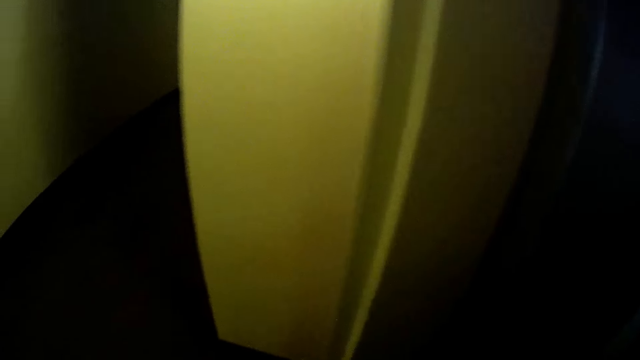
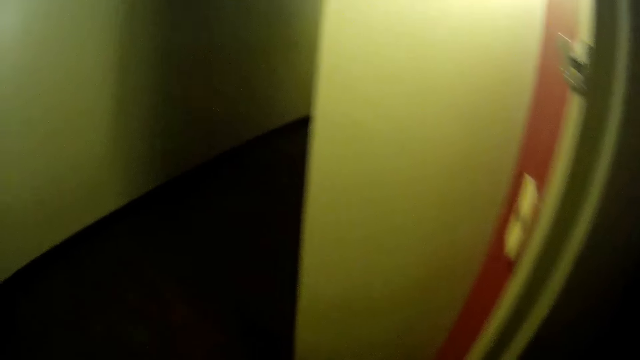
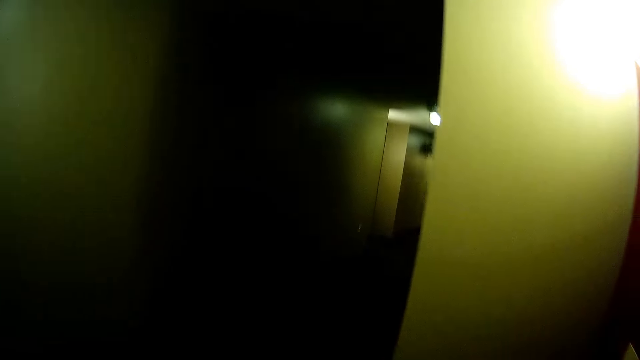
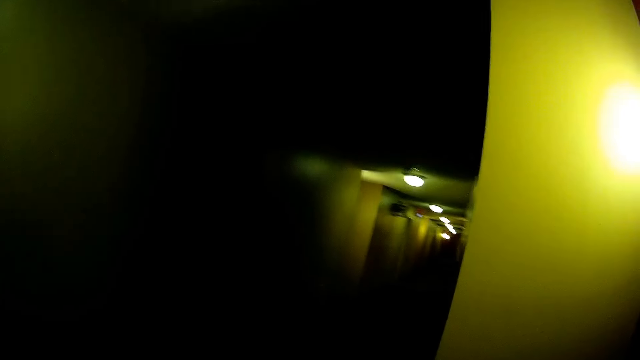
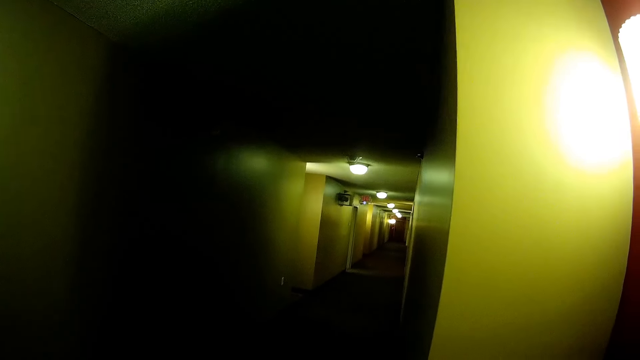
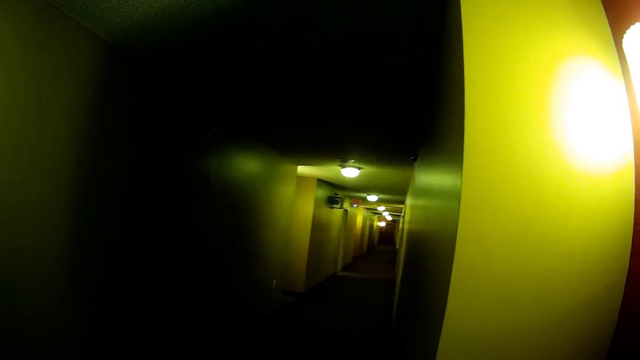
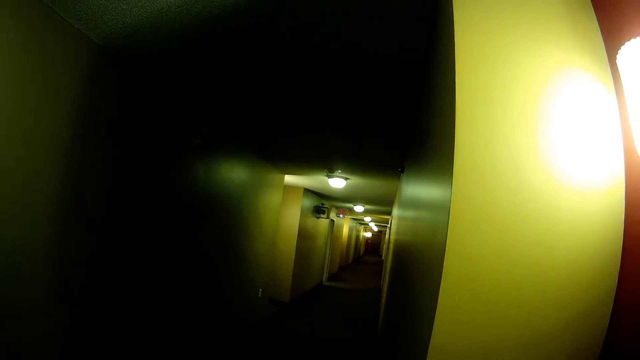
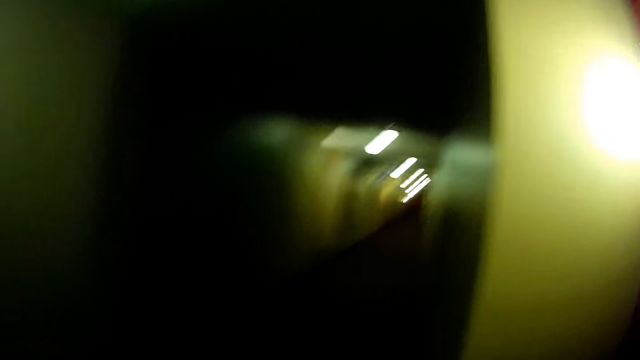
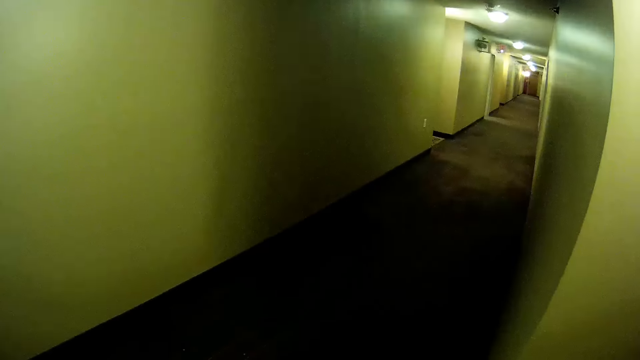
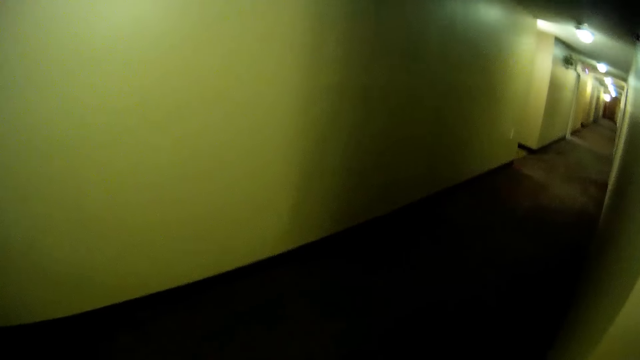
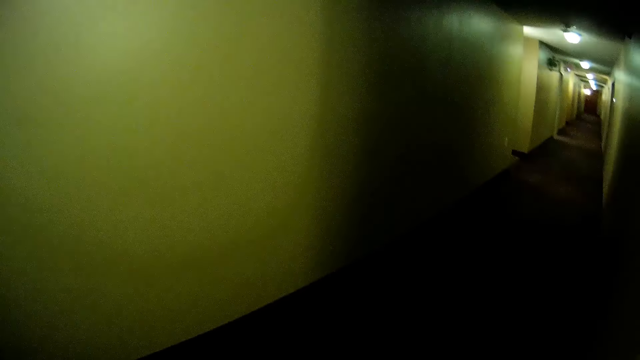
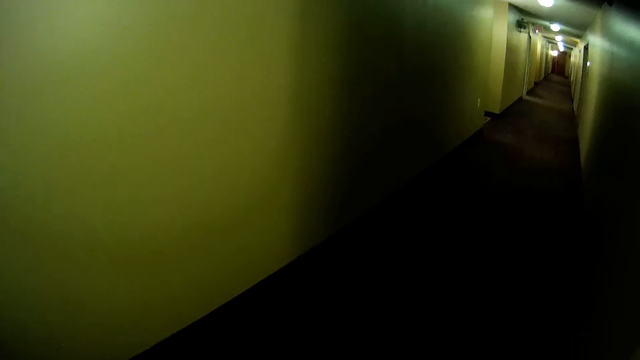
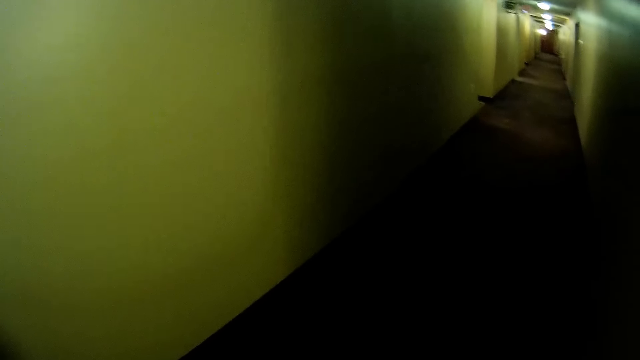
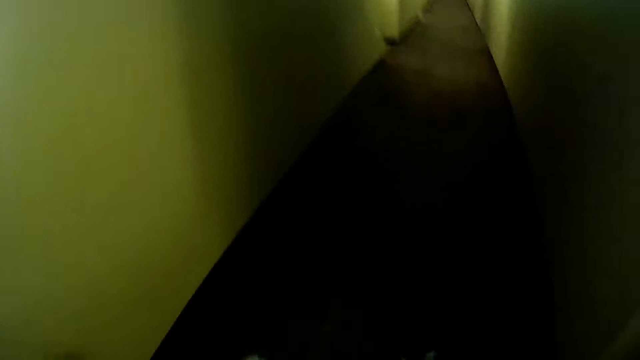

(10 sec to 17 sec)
The camera wearer walks out of the house. They look around.

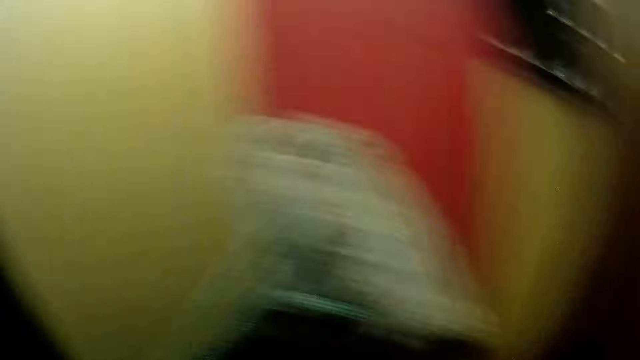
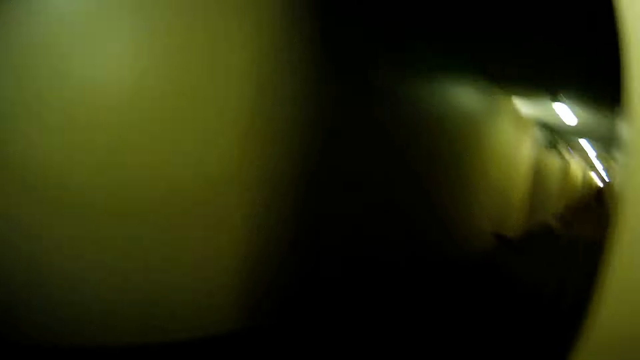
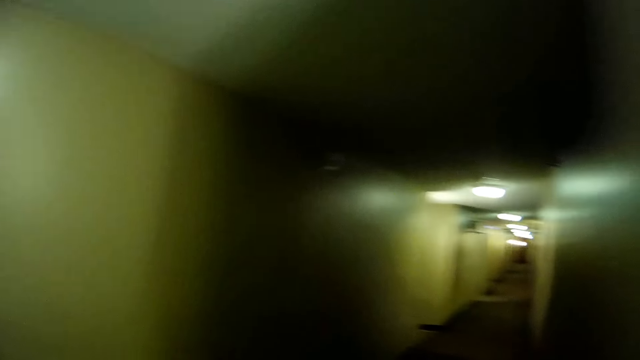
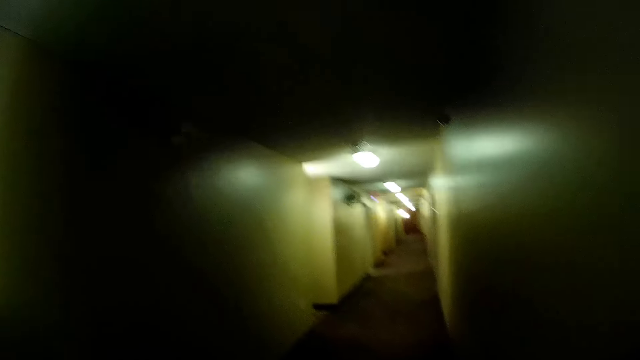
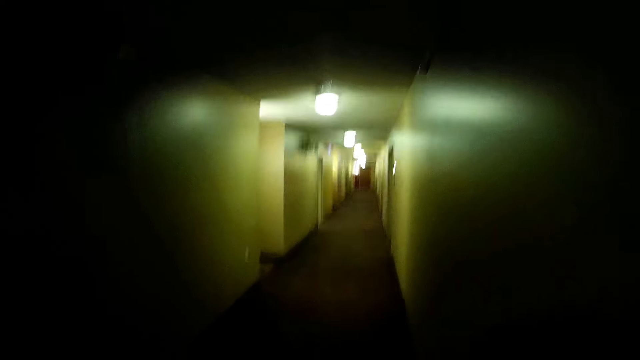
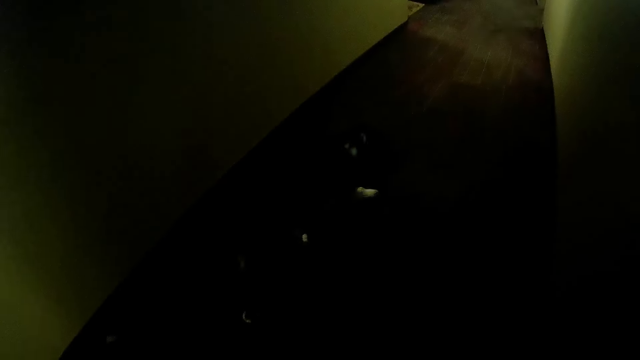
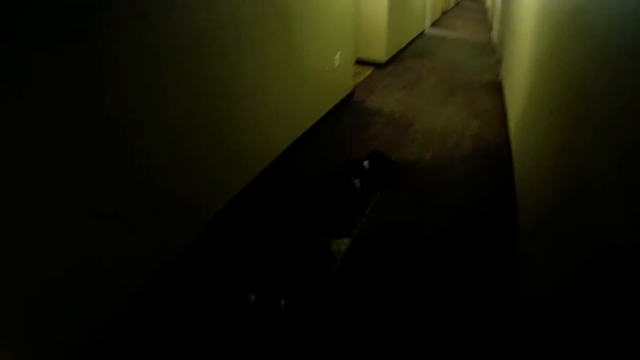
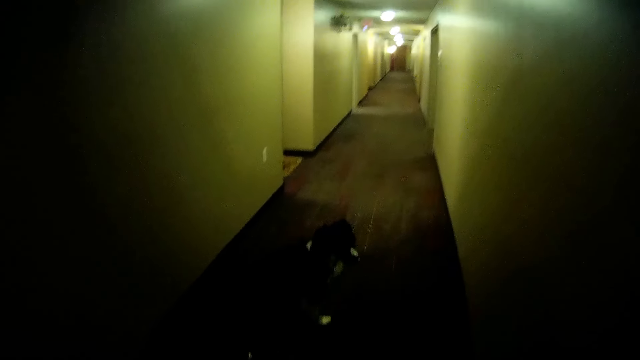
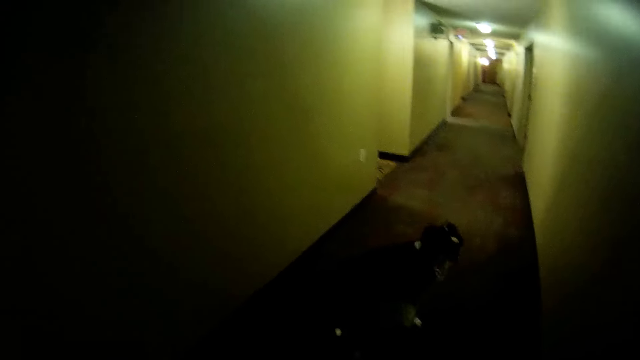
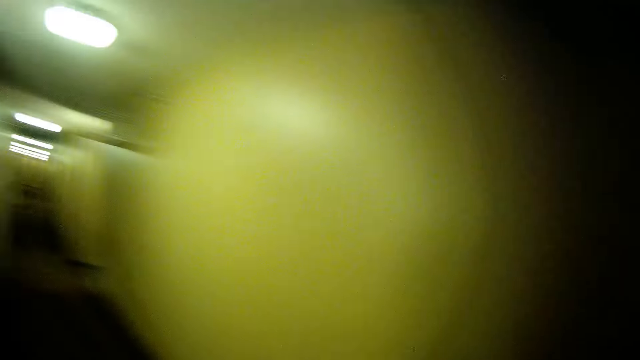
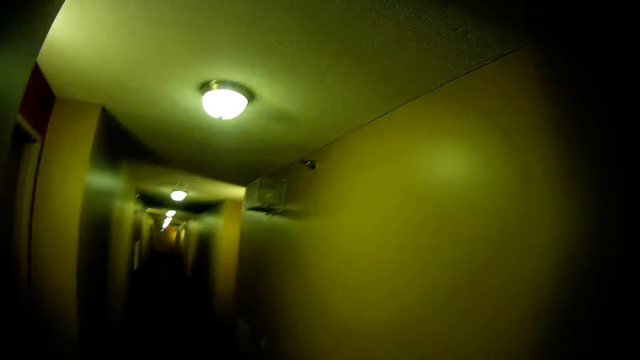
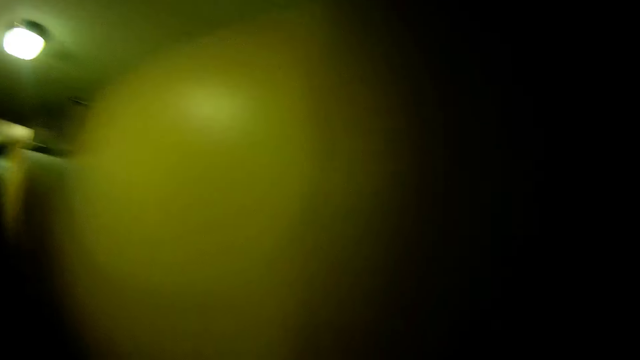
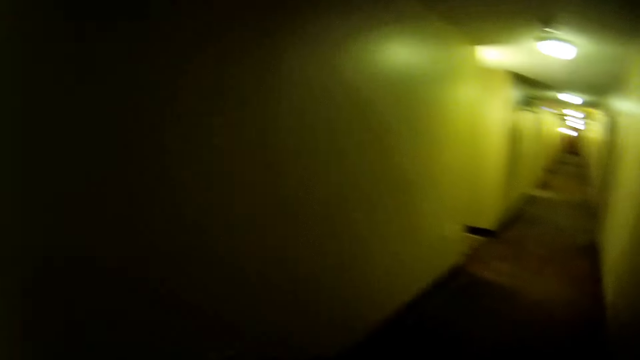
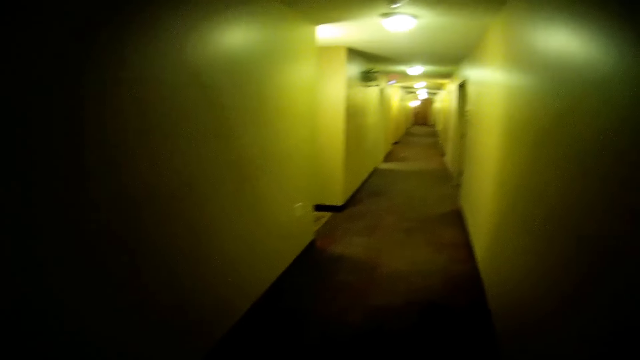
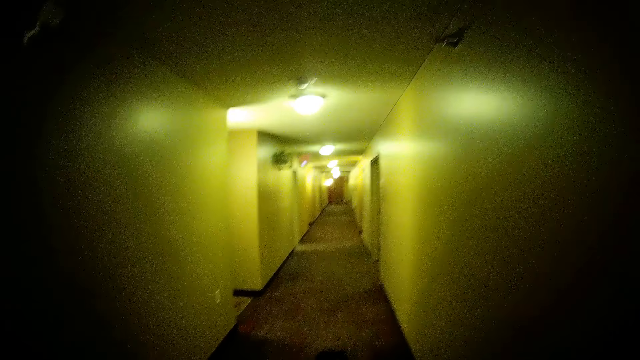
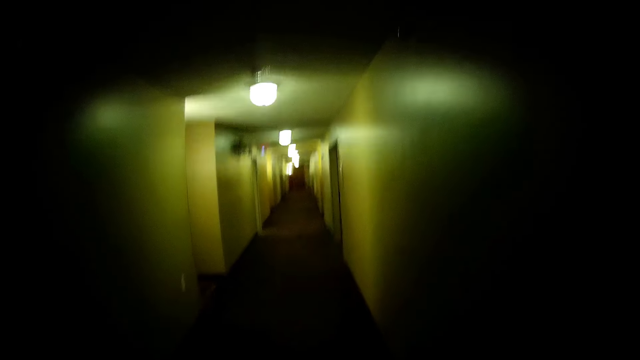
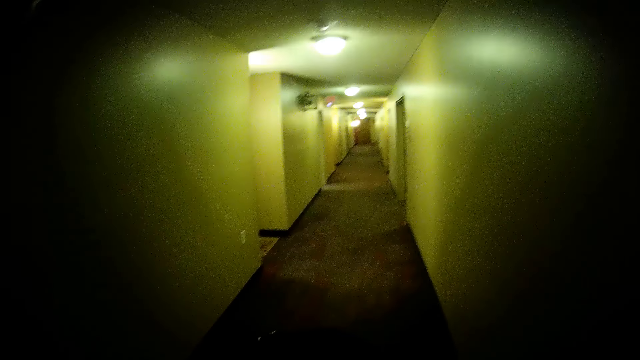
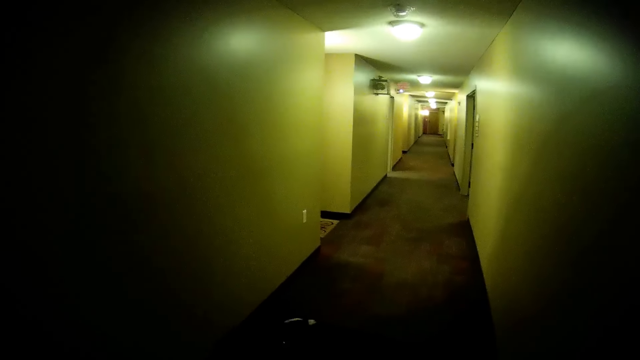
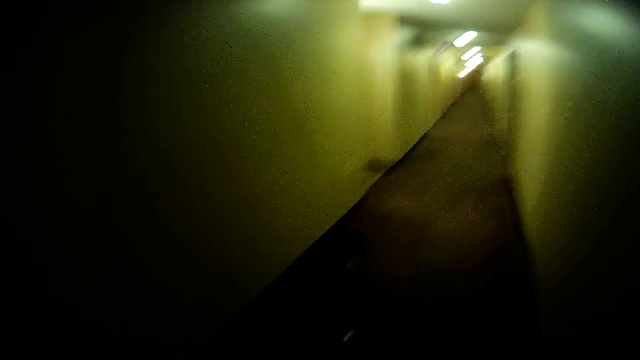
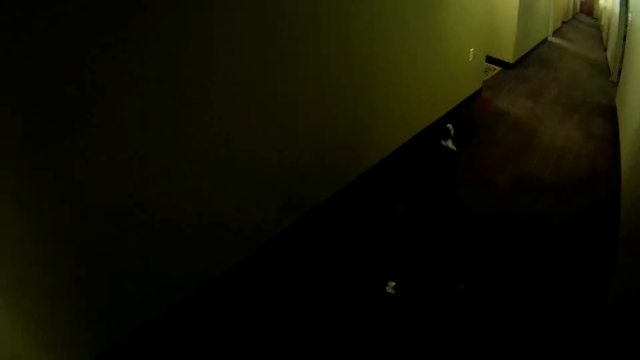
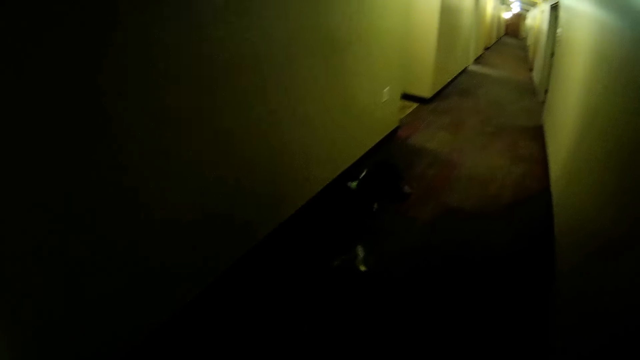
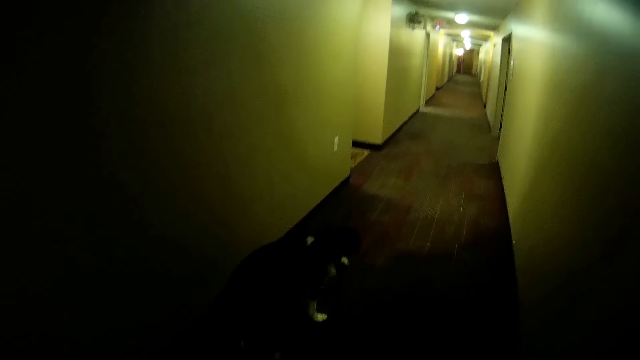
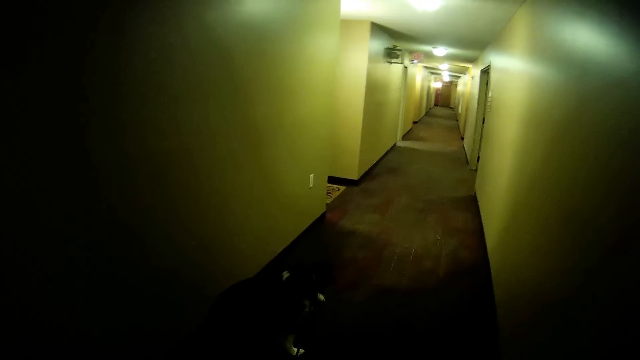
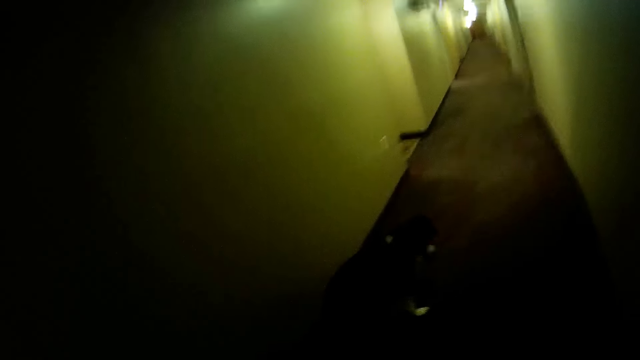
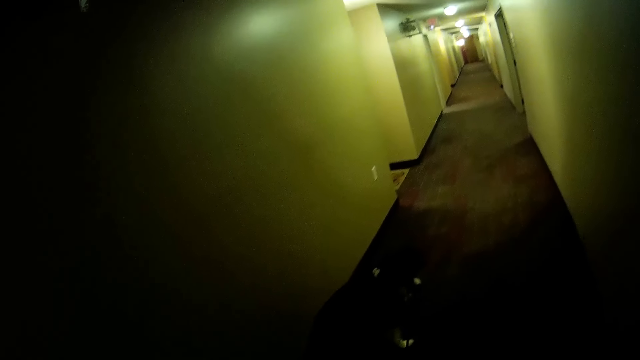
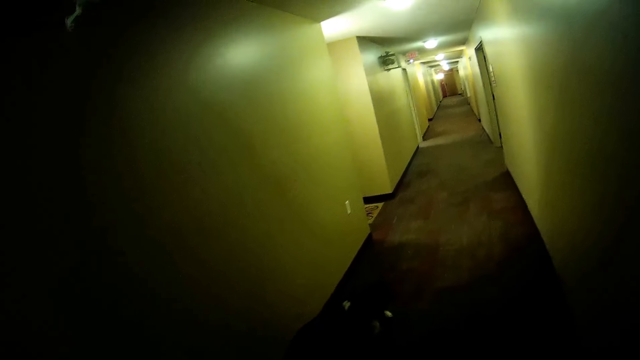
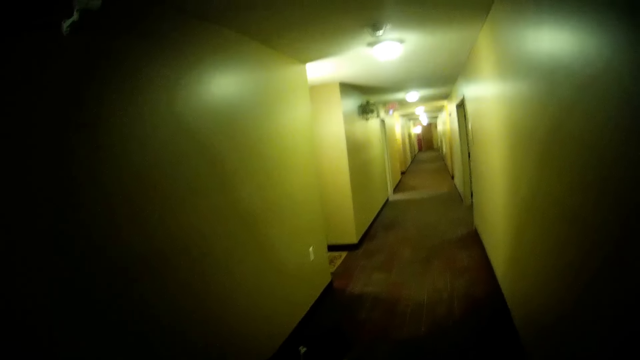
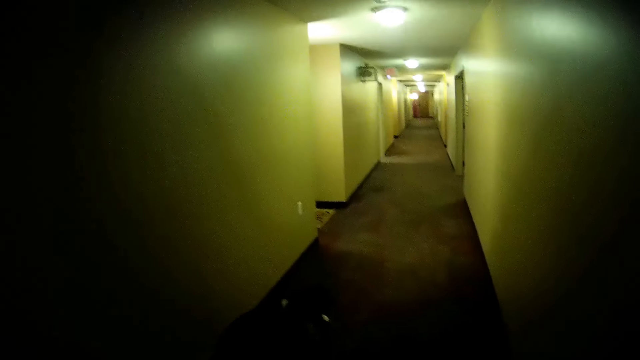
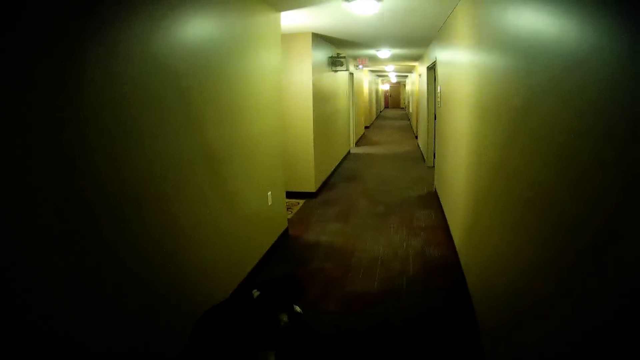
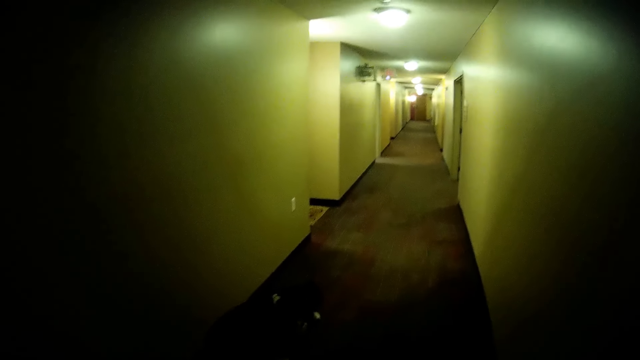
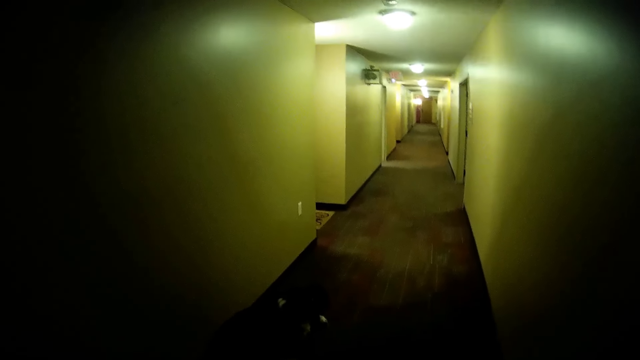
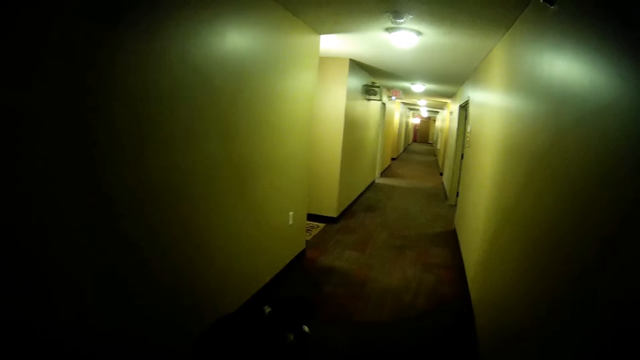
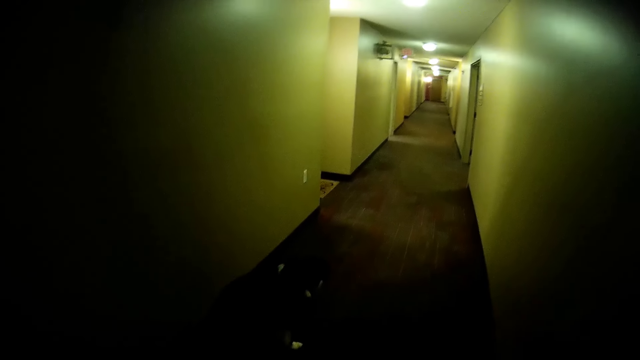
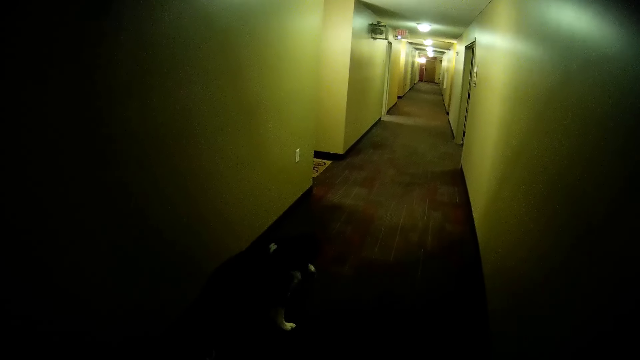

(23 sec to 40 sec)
The camera wearer leads the dog down the passage with its leash in her left hand. She looks around the hallway. She holds the dog on a leash and pauses on the corridor.
